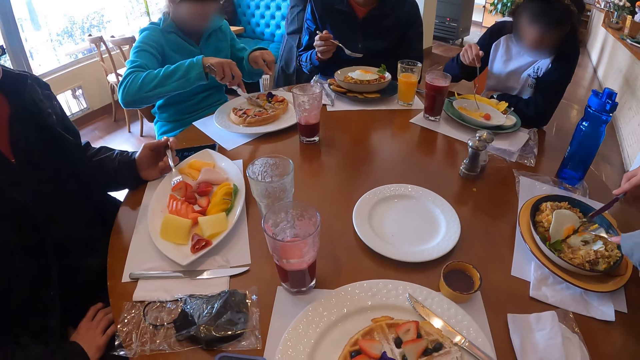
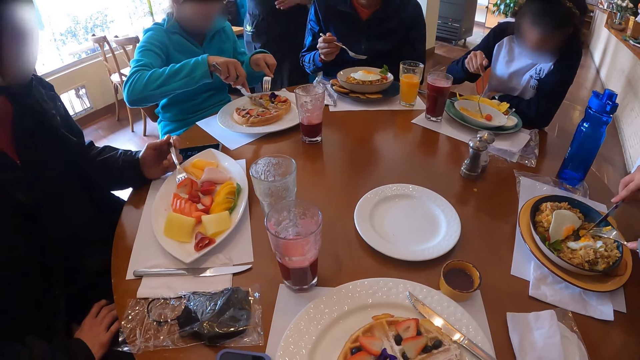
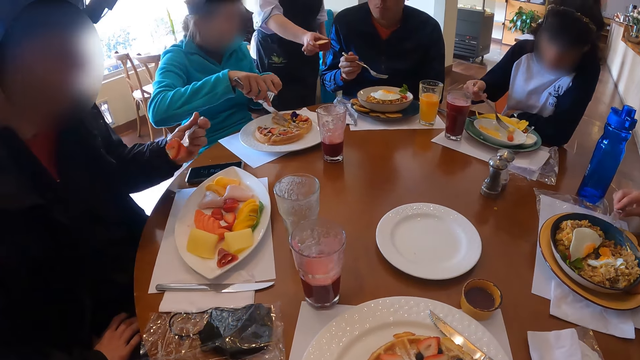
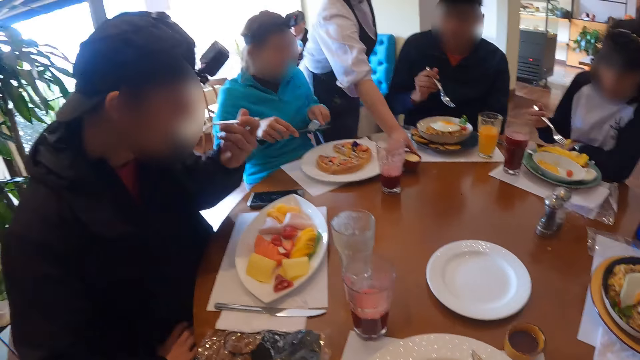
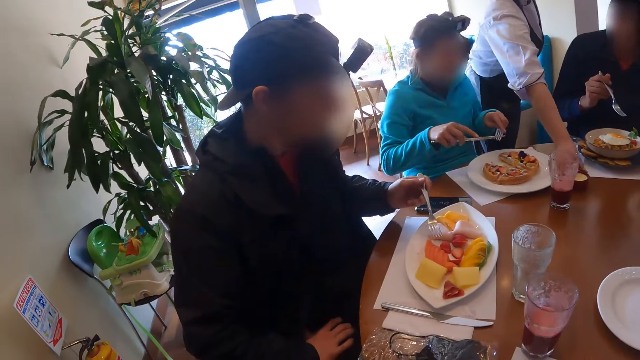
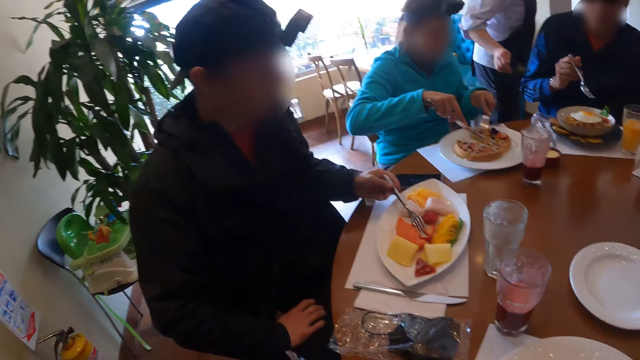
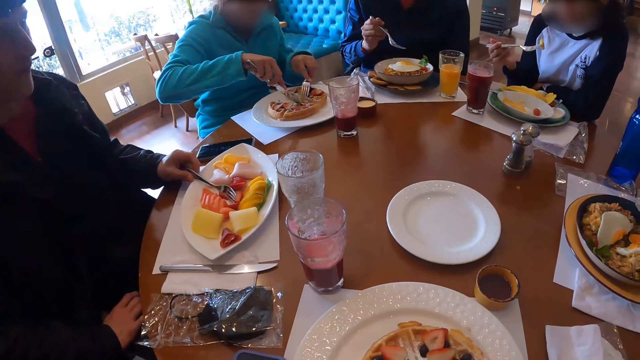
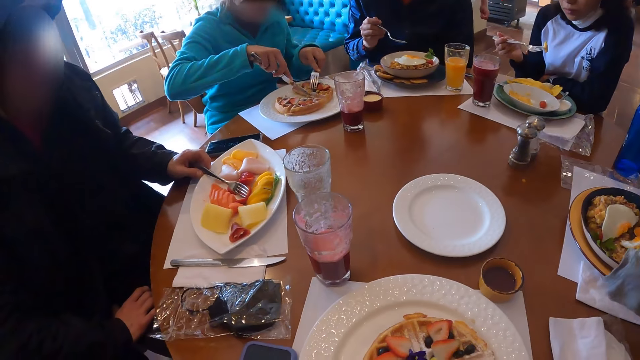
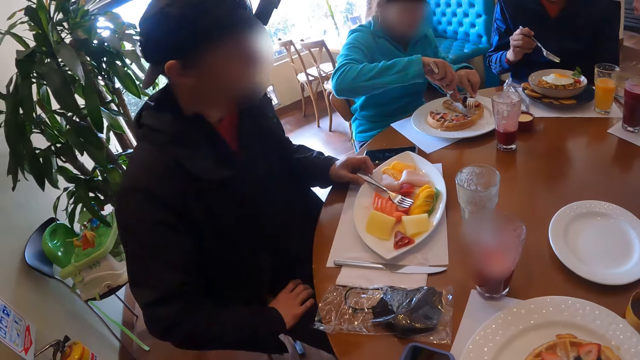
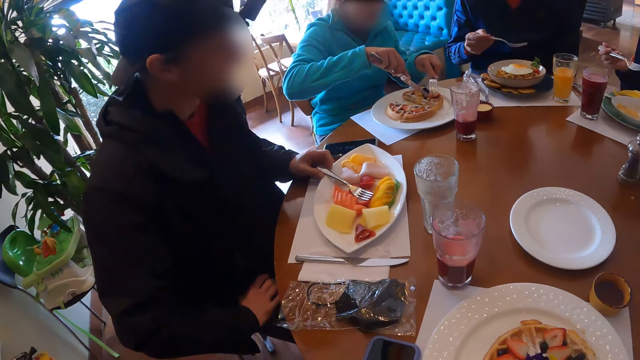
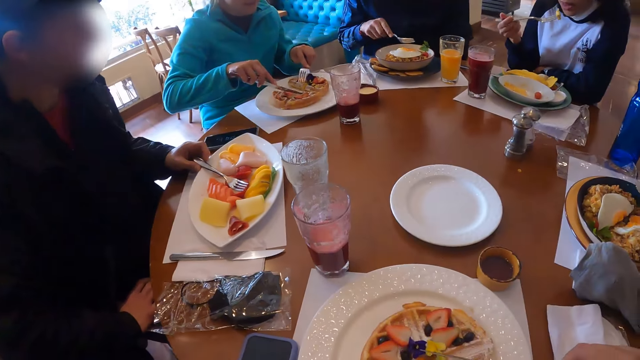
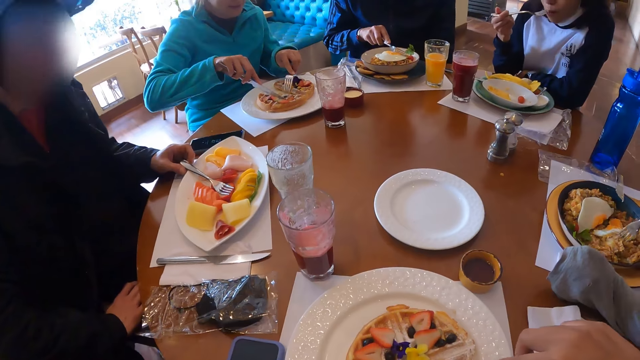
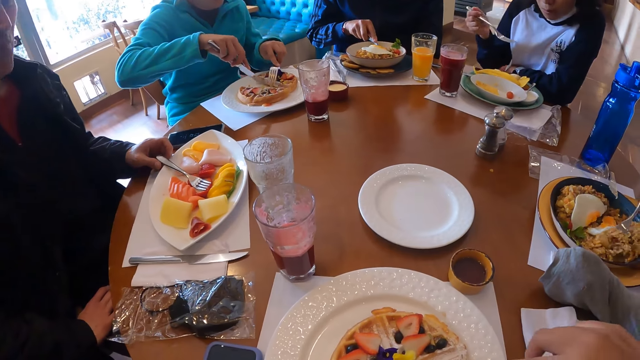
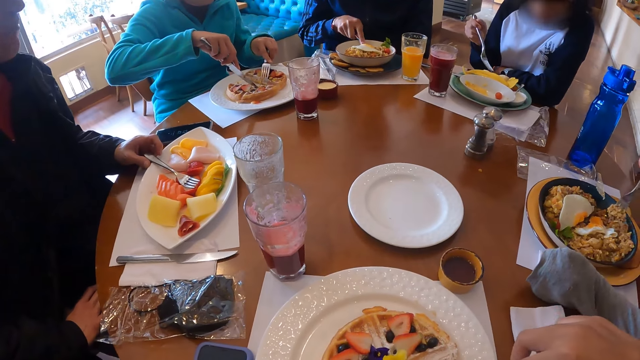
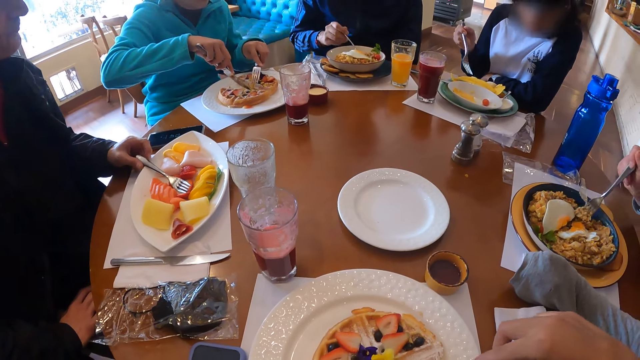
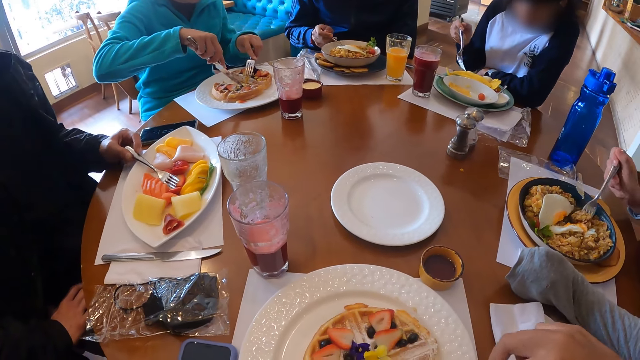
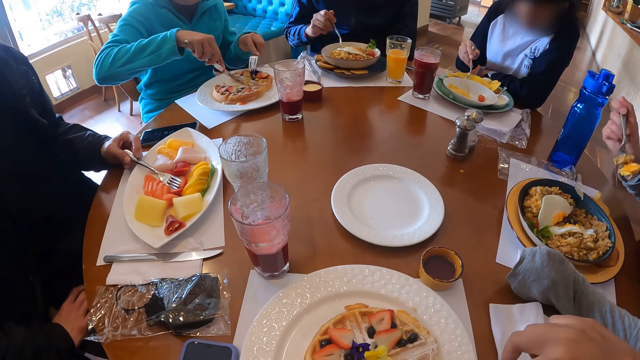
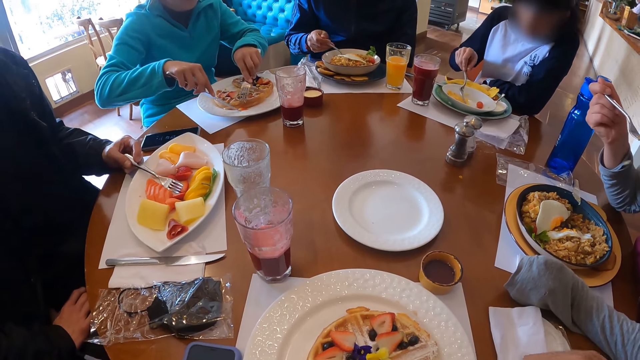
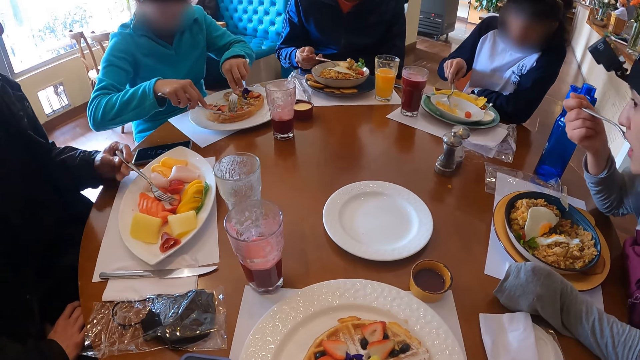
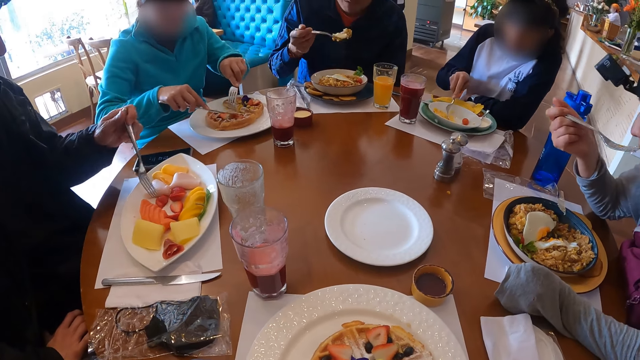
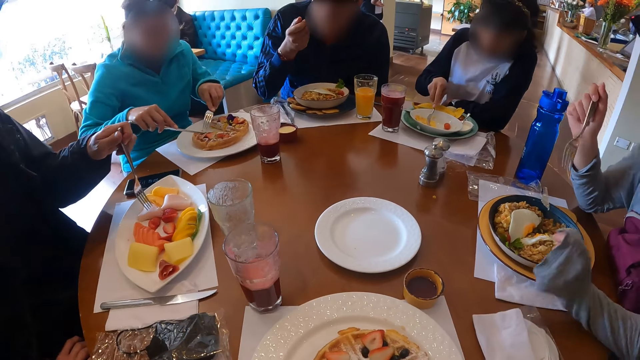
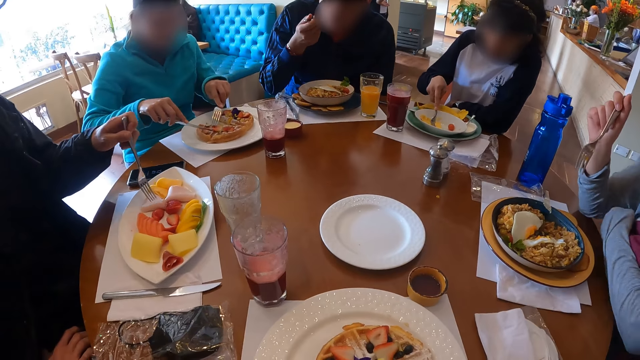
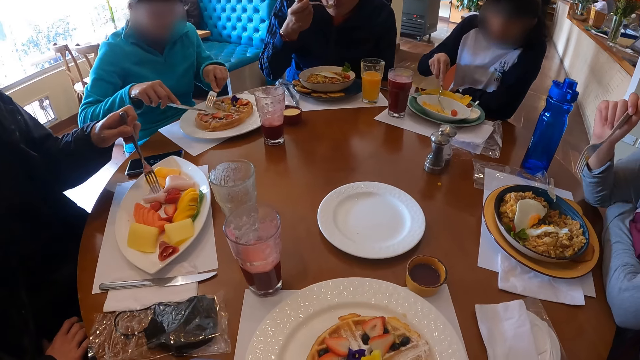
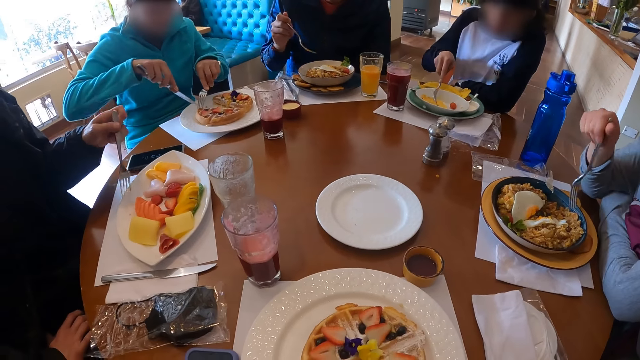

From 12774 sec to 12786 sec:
The waiter drops a container of sauce on the table with her right hand. The camera wearer picks up the knife on the plate with her right hand. A woman cuts the food. A man talks to the camera wearer. The camera wearer picks food from the plate on the table with the fork and knife in her hands. Another woman eats food from the plate with the fork in her right hand. The first woman eats food from the plate with the fork in her right hand. Another man eats the food.

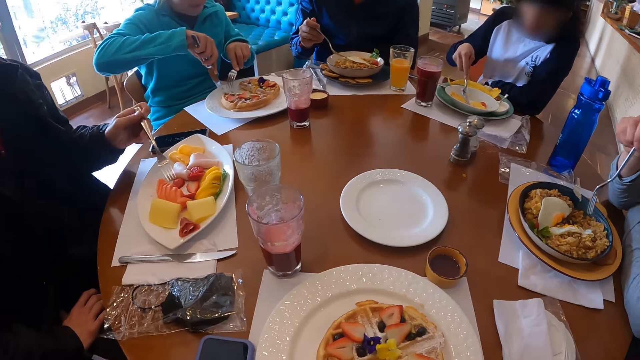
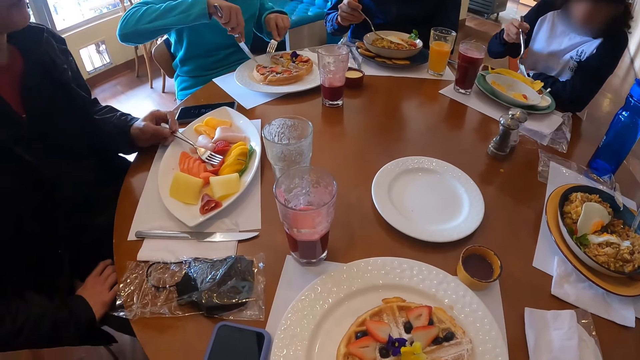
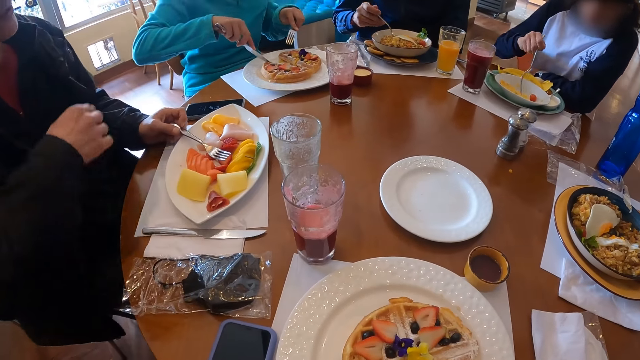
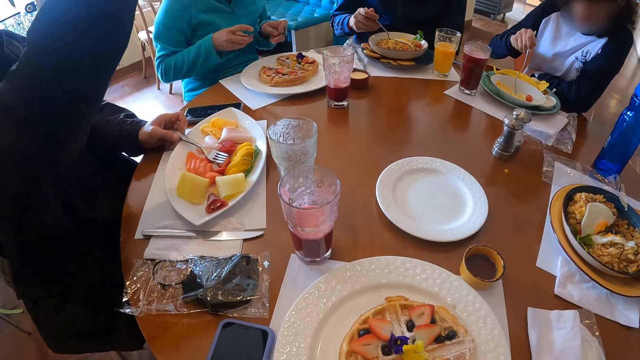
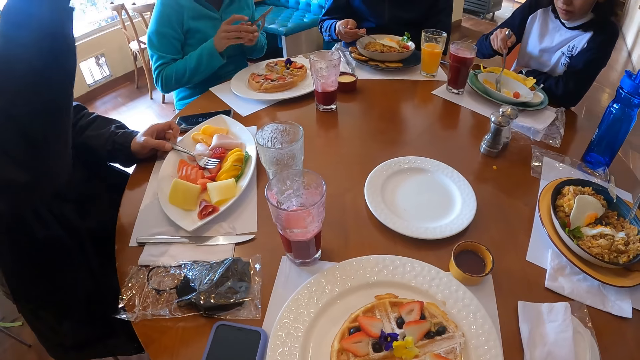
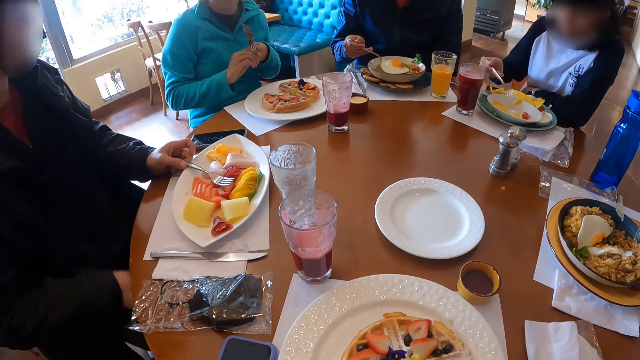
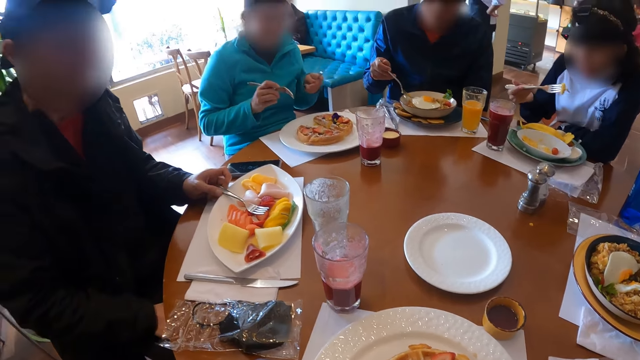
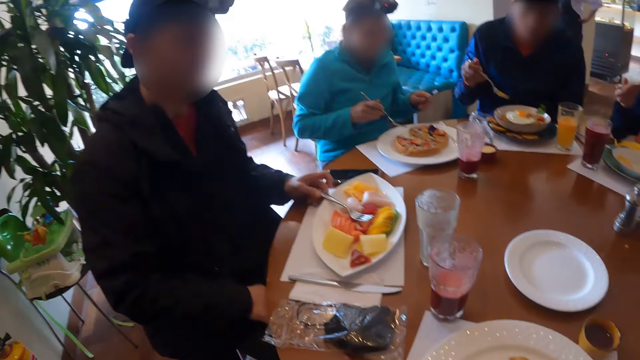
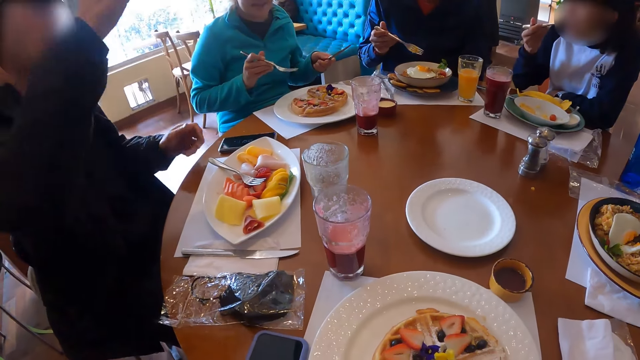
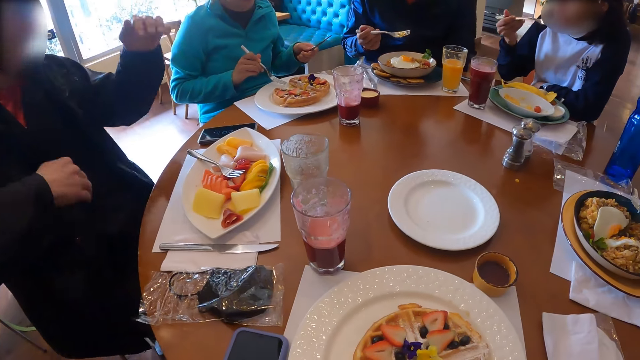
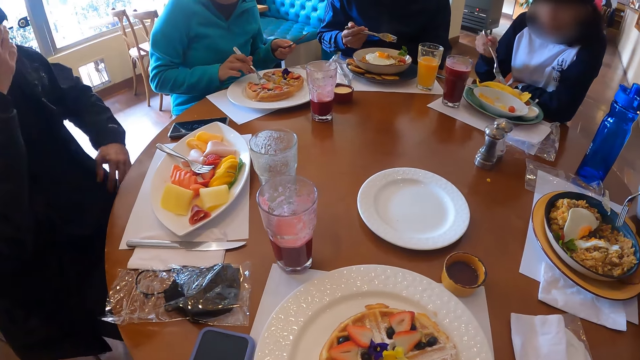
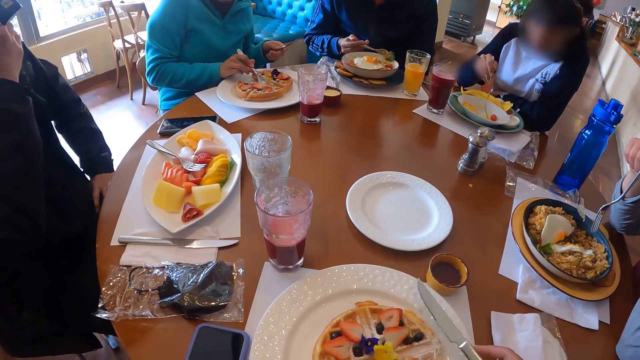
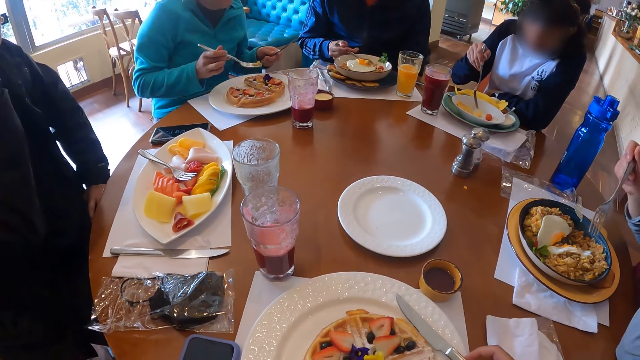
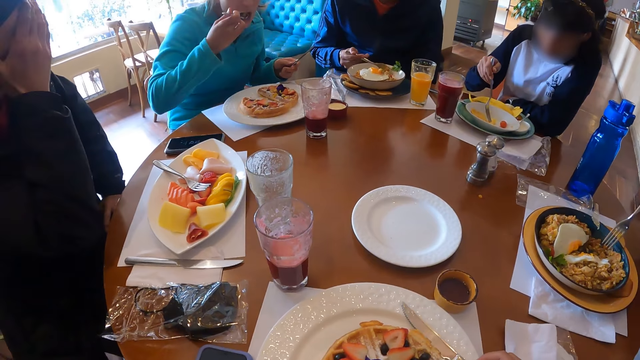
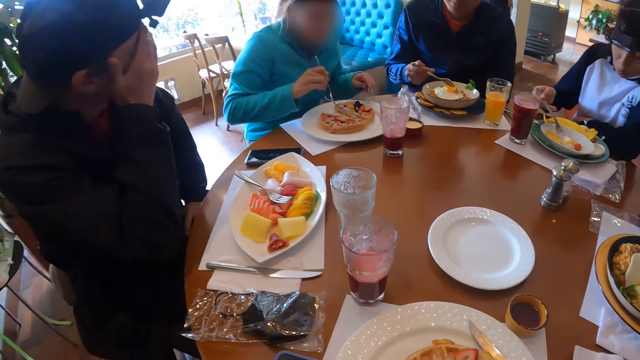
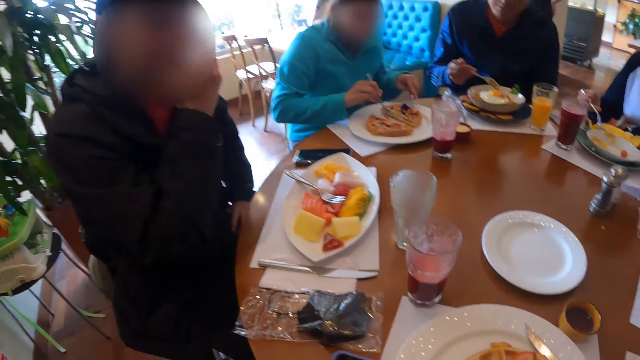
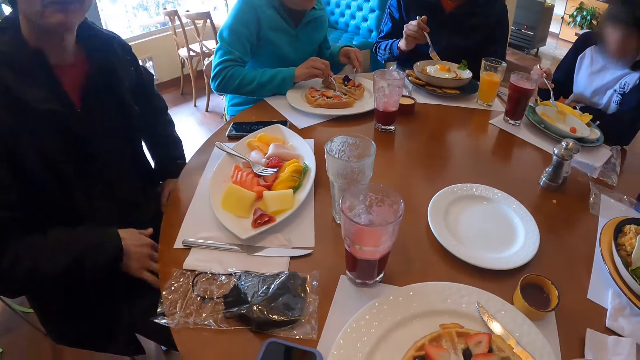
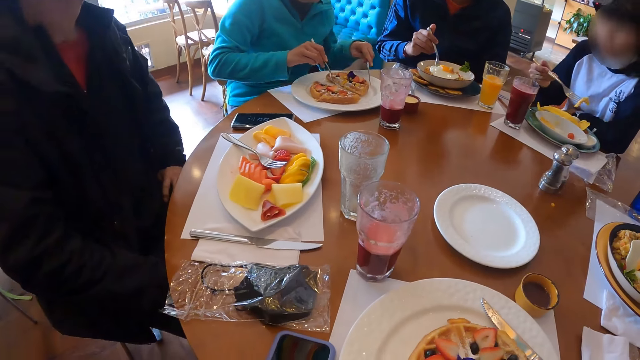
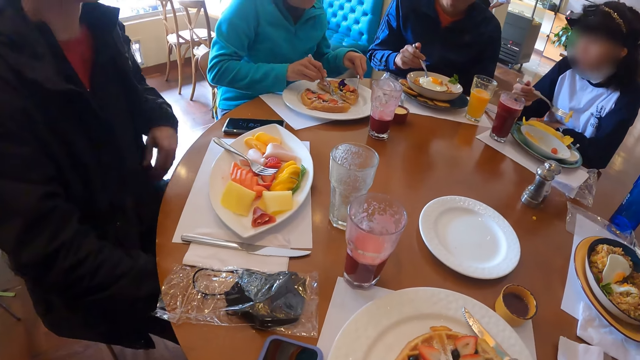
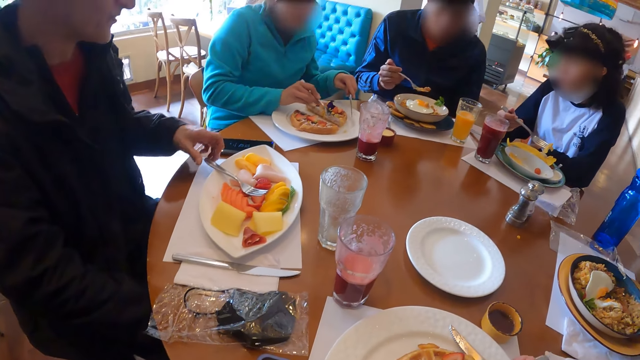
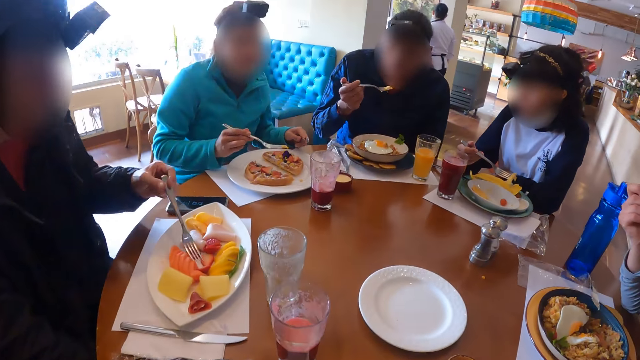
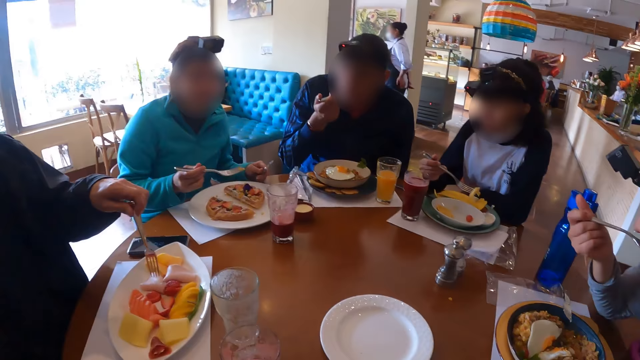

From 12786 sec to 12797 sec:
A man drops the fork in his left hand on the plate on the table. Another man interchanges the fork and knife in his hands. The first man lifts up the hand and talks to the camera wearer. He touches his face with his right hand. The other man eats food from the plate with the fork in his right hand. The camera wearer drops the knife in her right hand on the plate on the table. She picks food from the plate with the fork in her right hand. The first man picks up the fork on the plate with his left hand.
